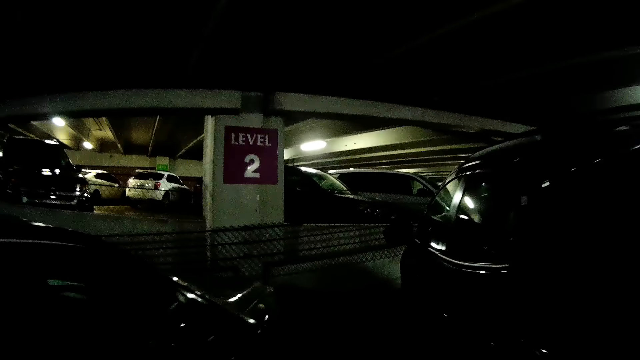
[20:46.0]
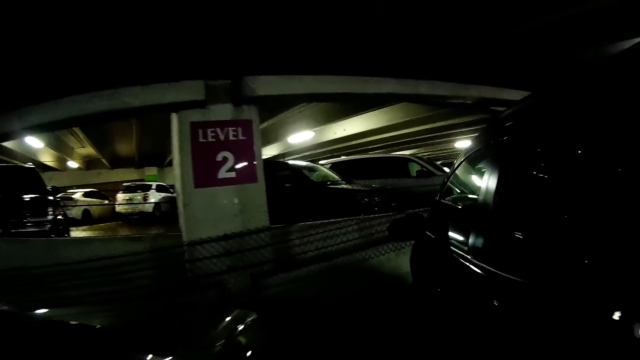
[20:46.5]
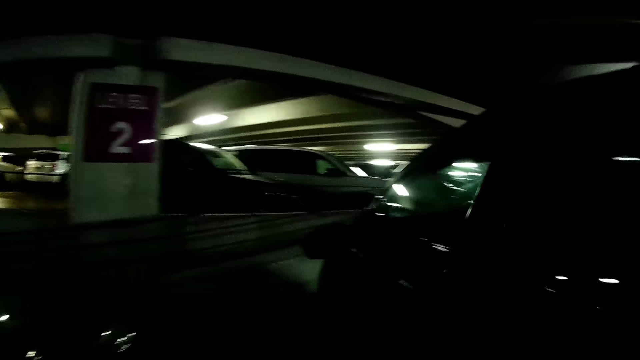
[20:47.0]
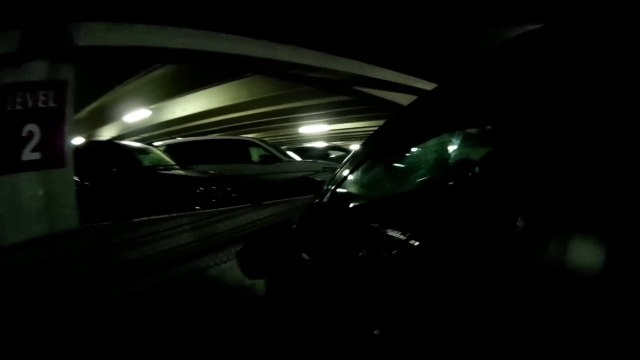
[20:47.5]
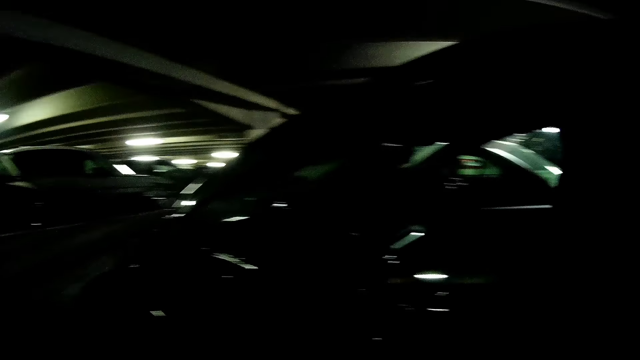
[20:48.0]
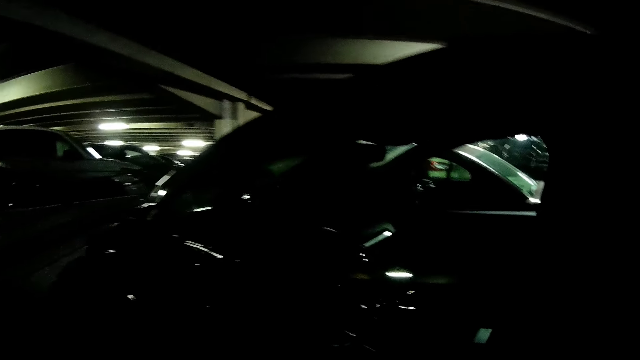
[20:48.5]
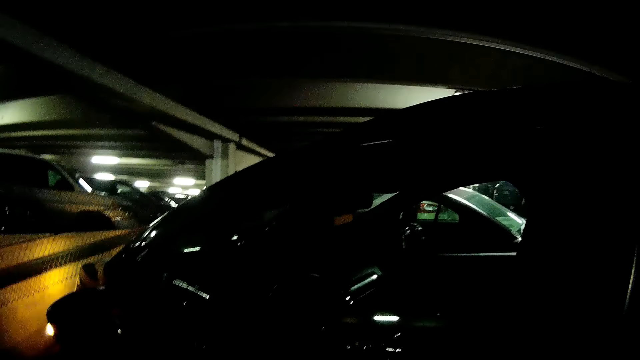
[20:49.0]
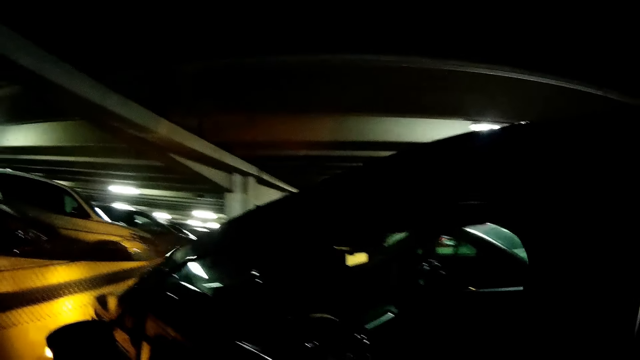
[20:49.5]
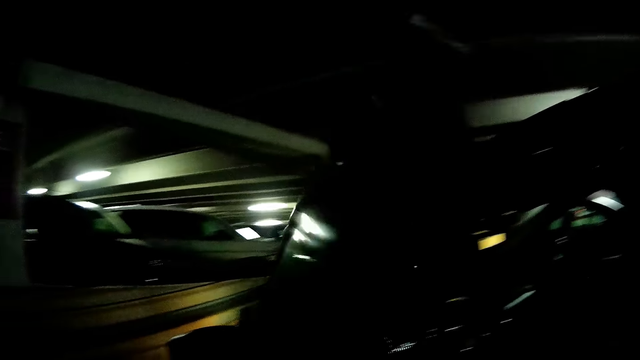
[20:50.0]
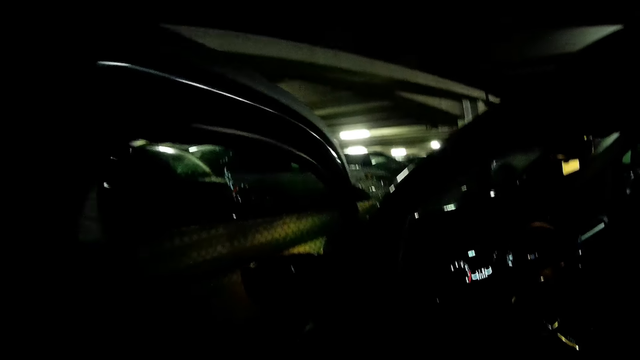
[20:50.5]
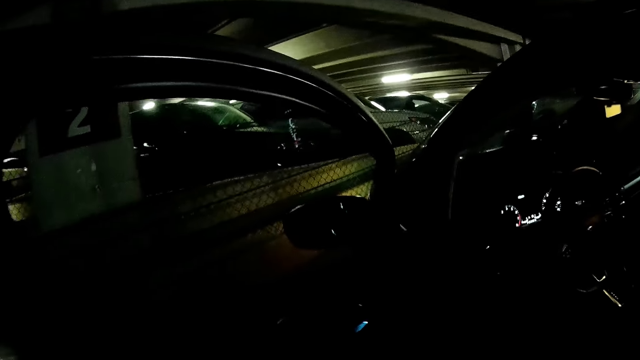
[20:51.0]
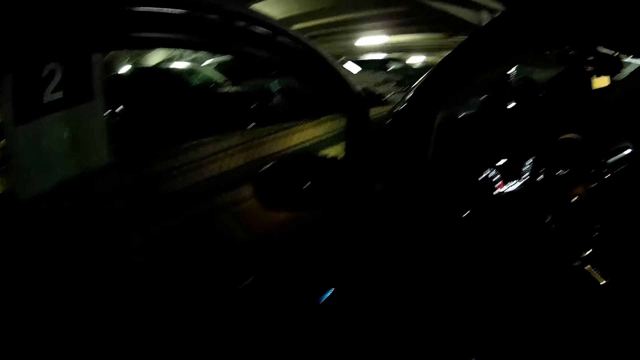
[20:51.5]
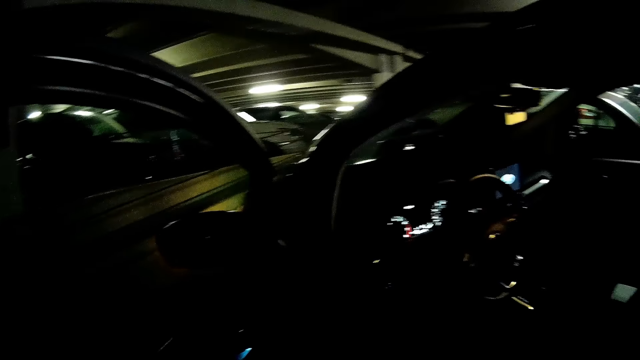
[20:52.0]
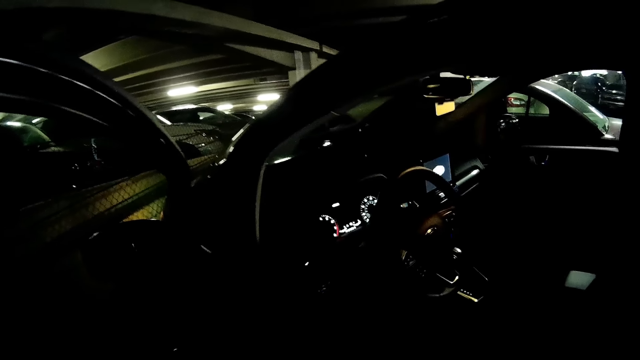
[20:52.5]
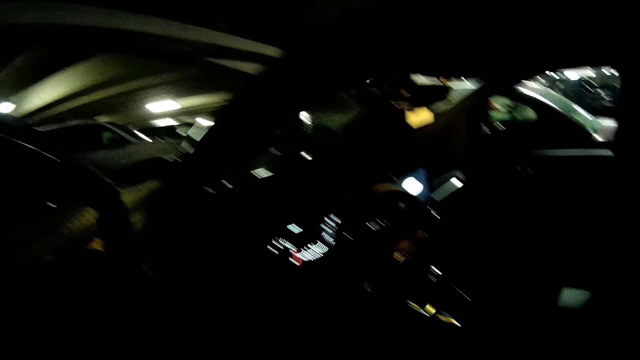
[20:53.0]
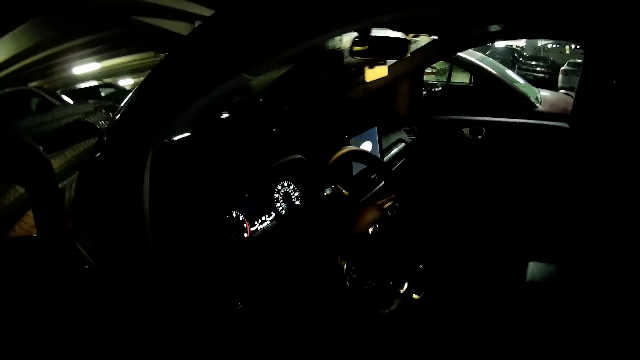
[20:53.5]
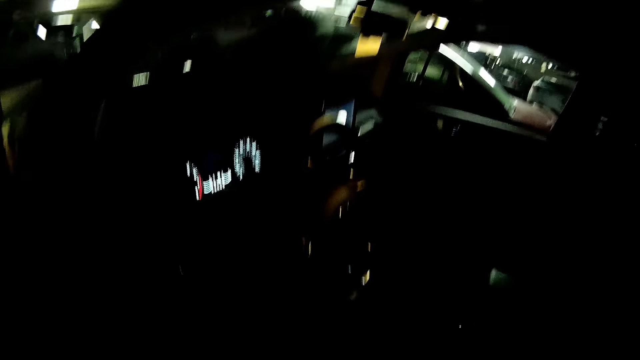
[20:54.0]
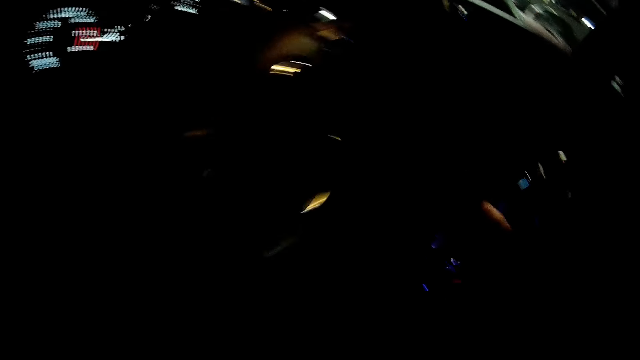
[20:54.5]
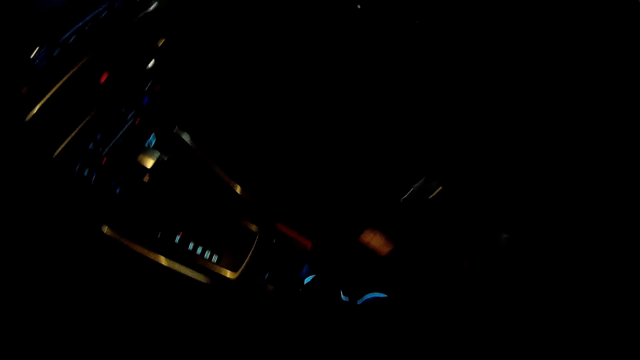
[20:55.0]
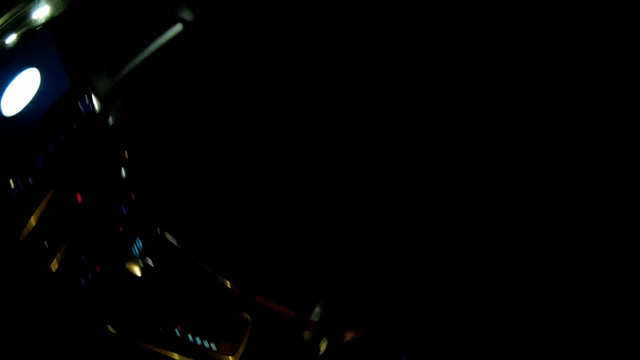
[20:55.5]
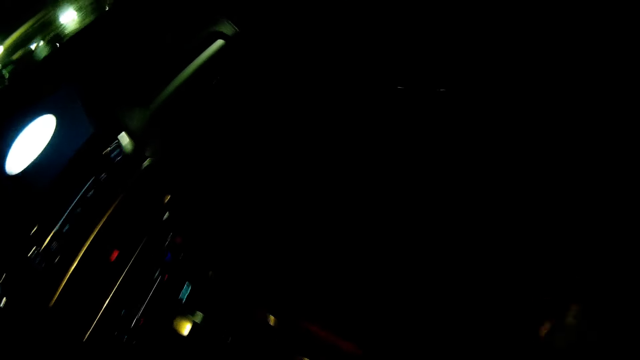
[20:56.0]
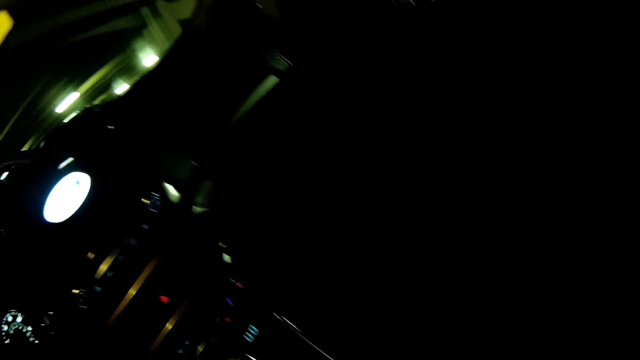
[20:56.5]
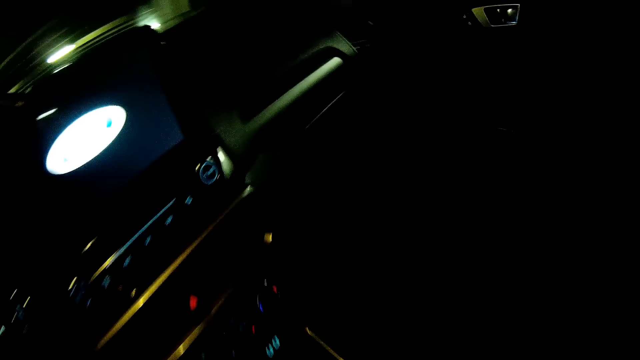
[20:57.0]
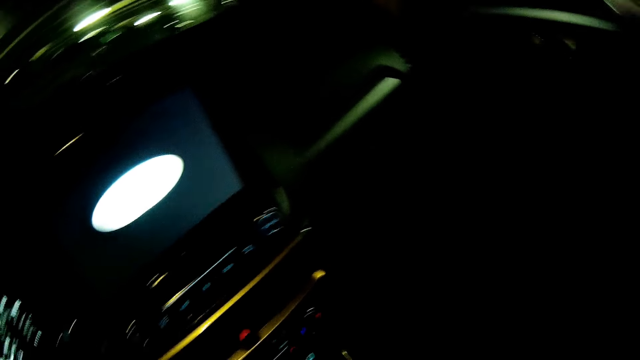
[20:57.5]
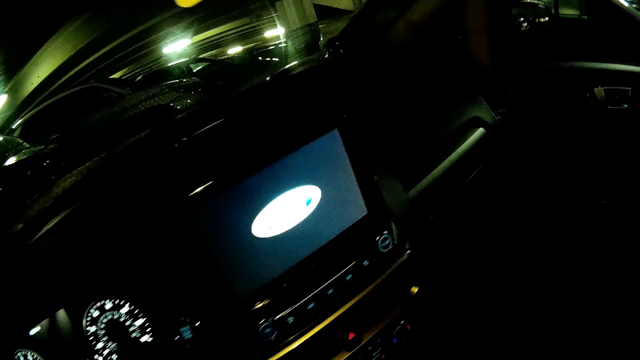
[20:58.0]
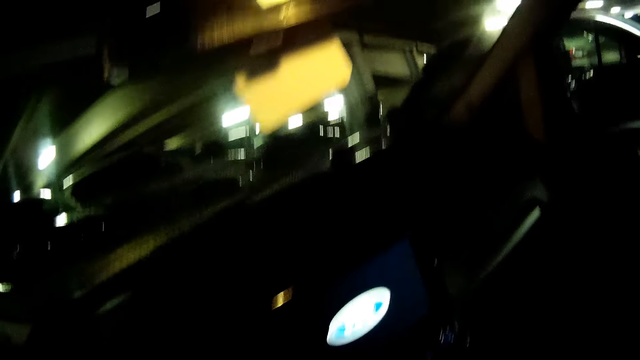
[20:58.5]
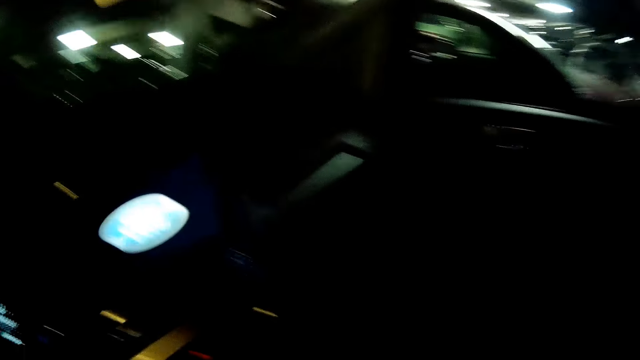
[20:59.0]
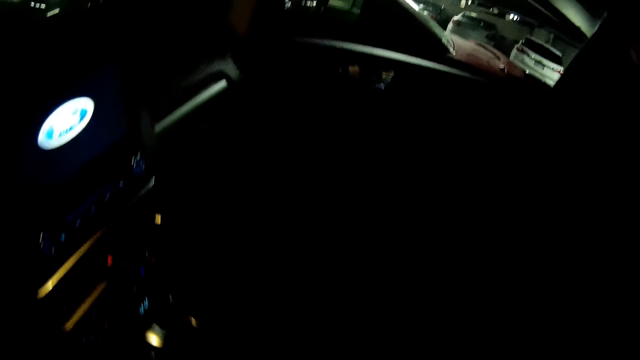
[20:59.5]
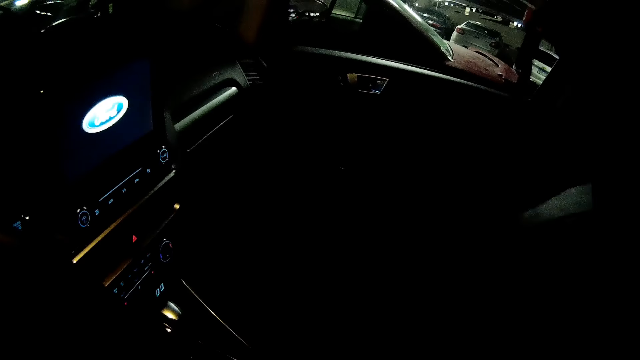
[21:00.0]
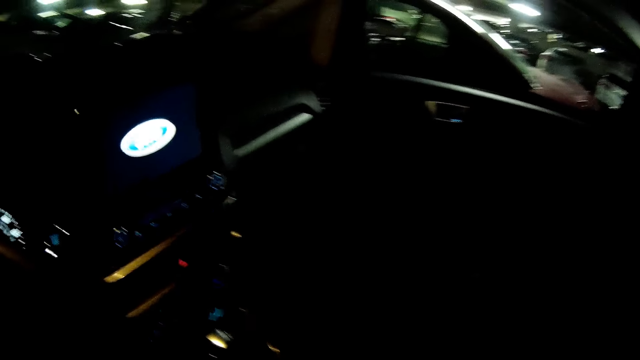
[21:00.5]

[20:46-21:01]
The camera wearer opens the door of a black car with his right hand. He enters the black car. He places a water bottle in the cup holder on the car with his right hand.

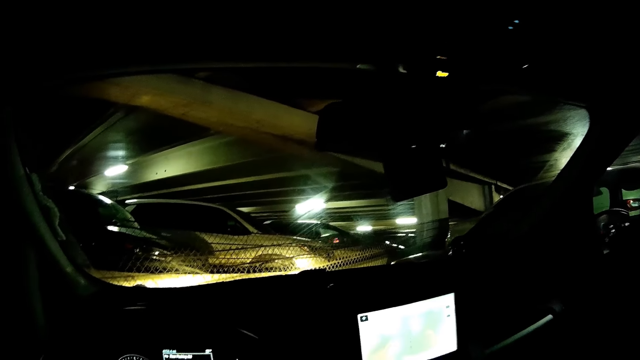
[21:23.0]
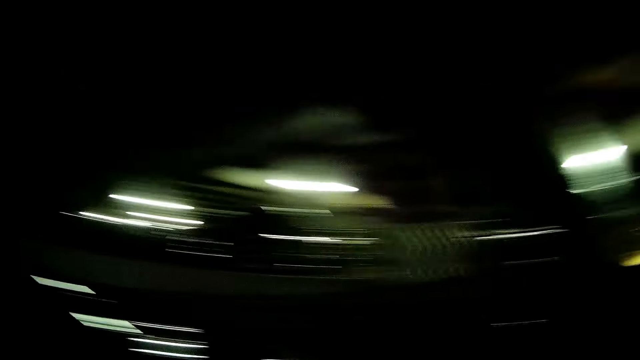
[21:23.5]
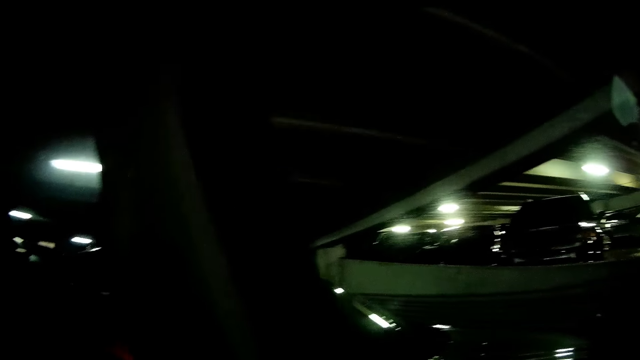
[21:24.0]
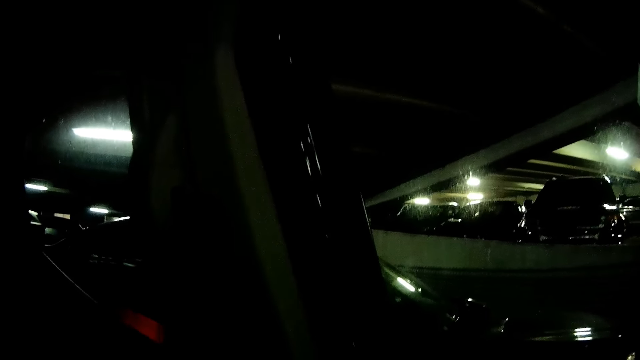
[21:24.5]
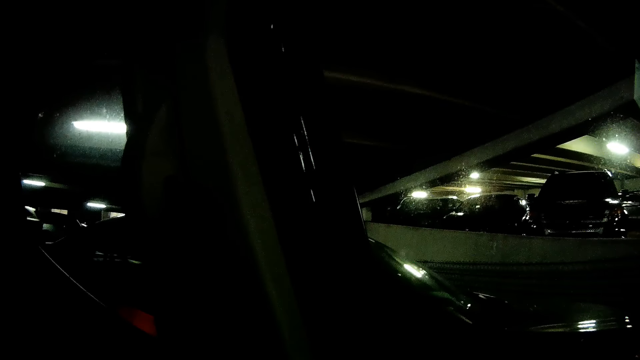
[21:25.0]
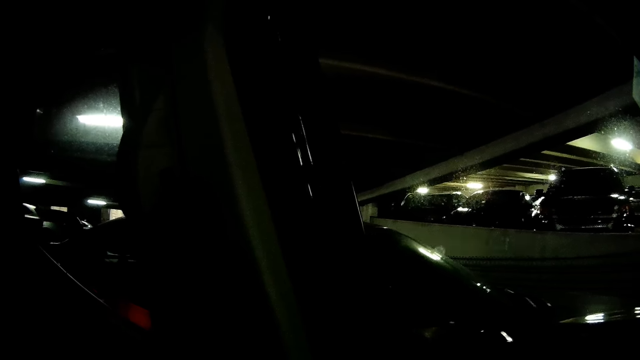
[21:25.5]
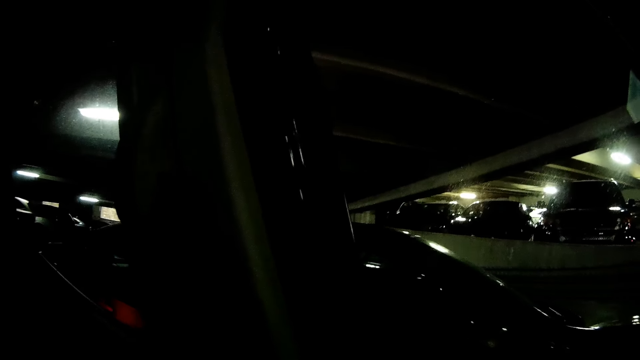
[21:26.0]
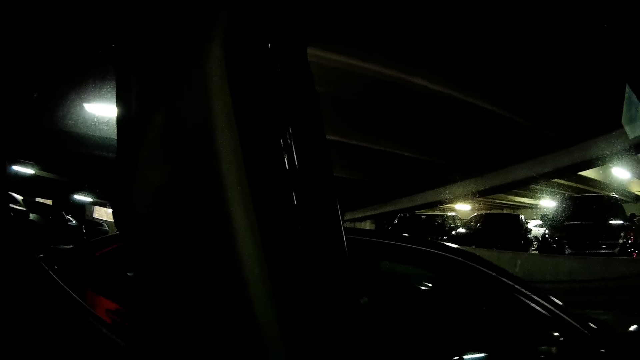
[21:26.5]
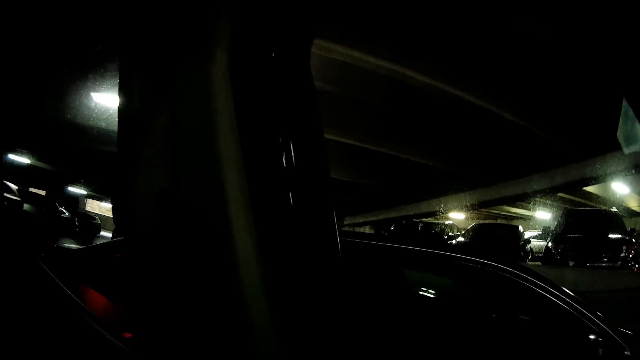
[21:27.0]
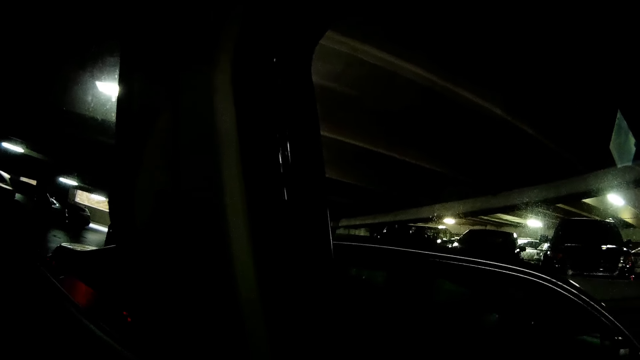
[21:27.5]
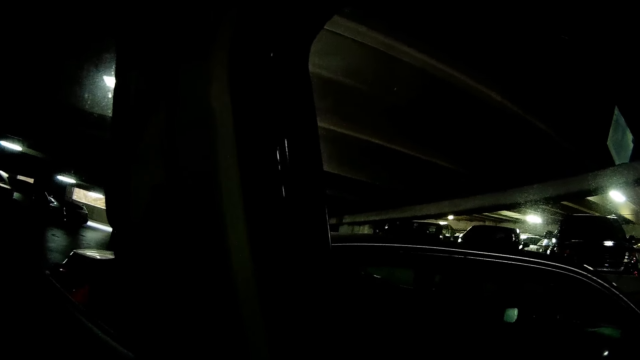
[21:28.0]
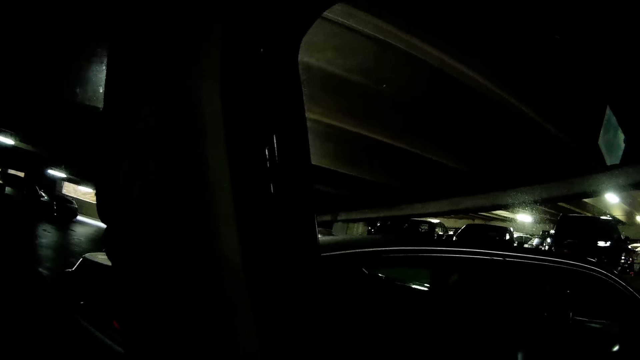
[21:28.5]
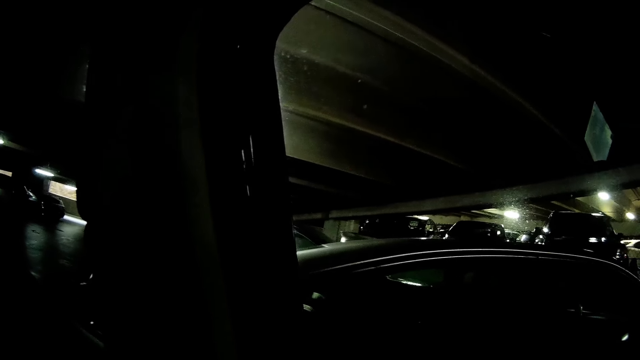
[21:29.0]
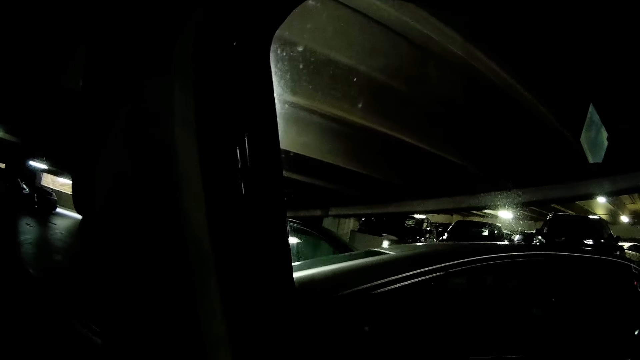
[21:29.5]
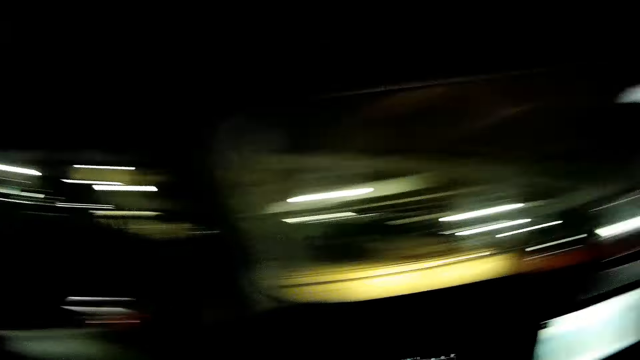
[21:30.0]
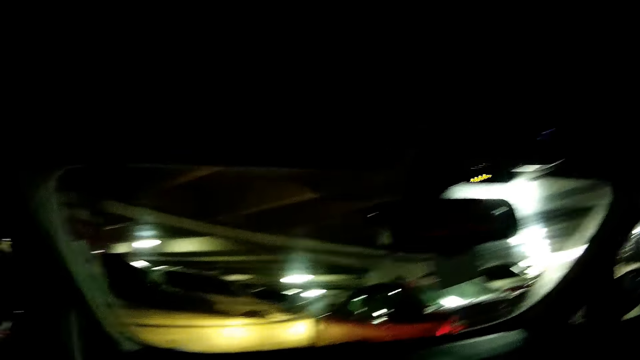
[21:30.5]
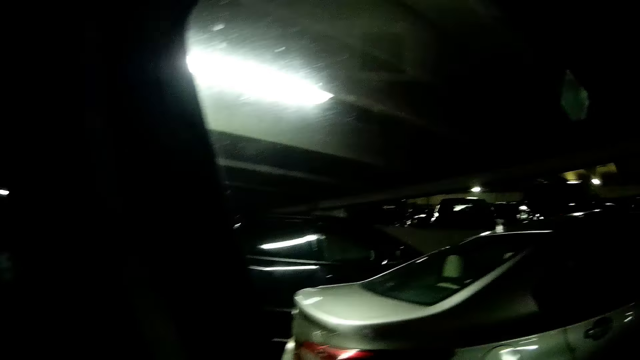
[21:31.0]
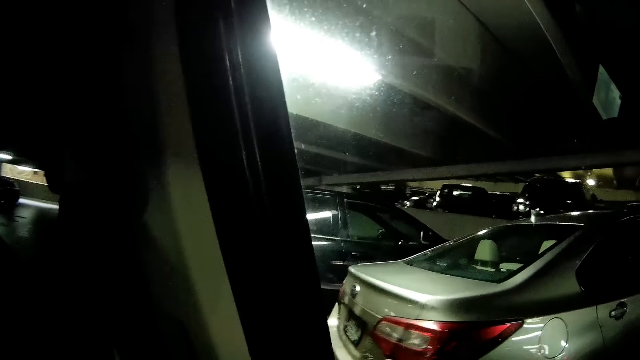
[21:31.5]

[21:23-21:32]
The camera wearer reverses the black car.
